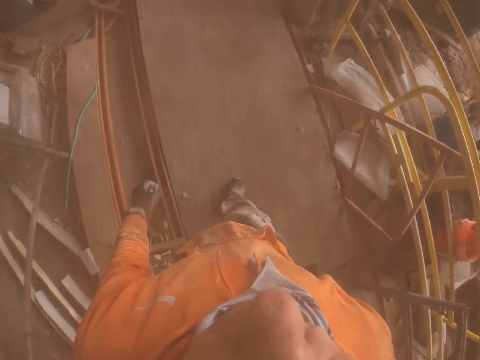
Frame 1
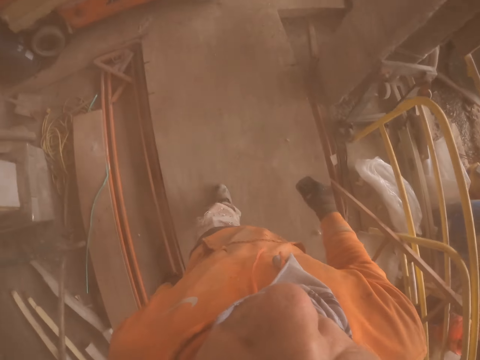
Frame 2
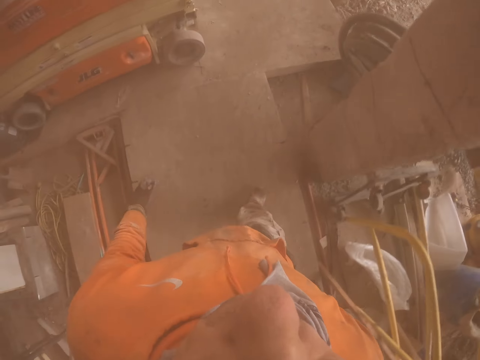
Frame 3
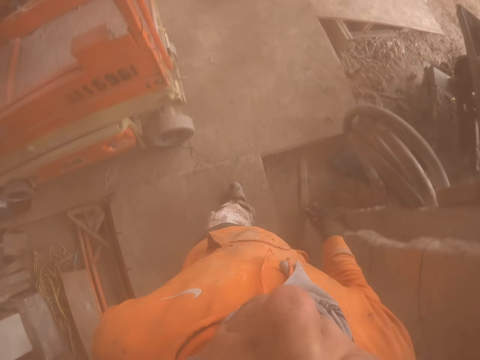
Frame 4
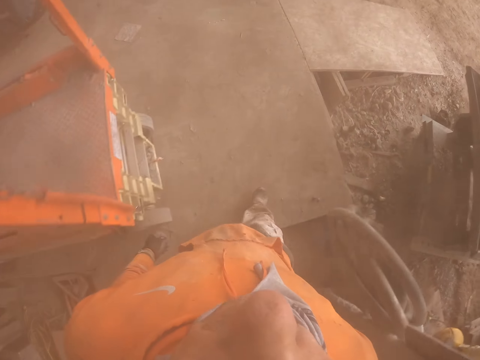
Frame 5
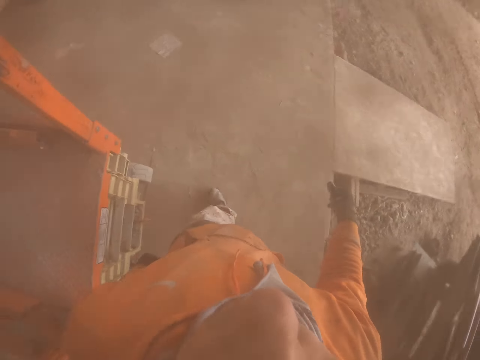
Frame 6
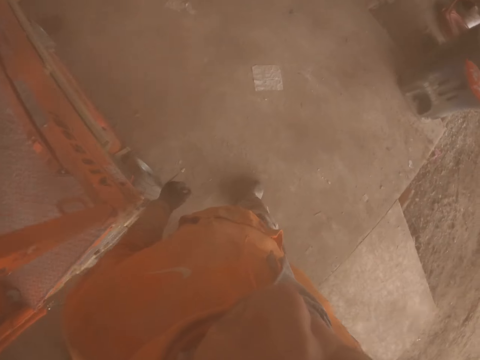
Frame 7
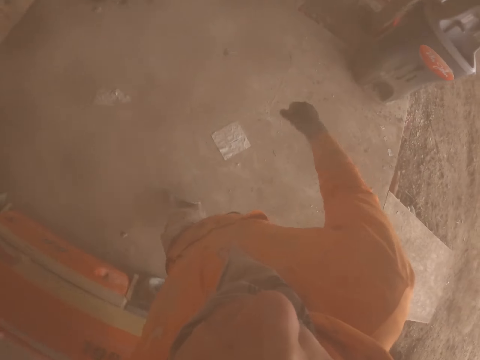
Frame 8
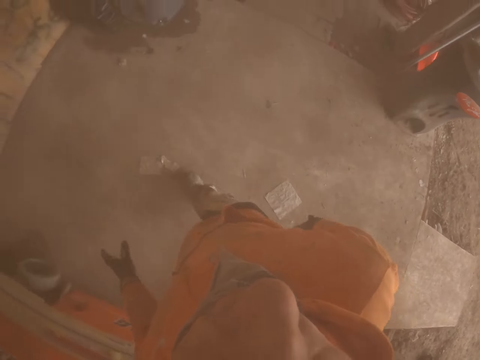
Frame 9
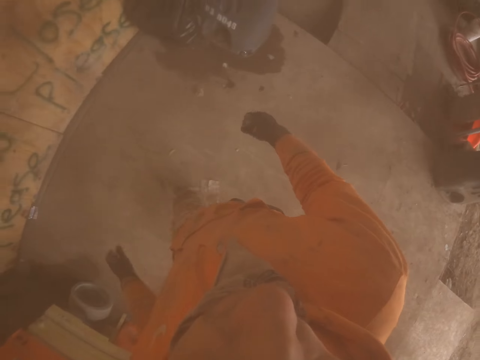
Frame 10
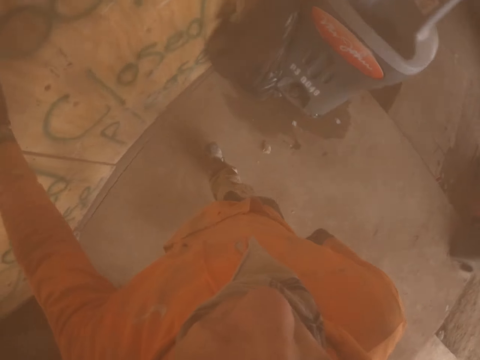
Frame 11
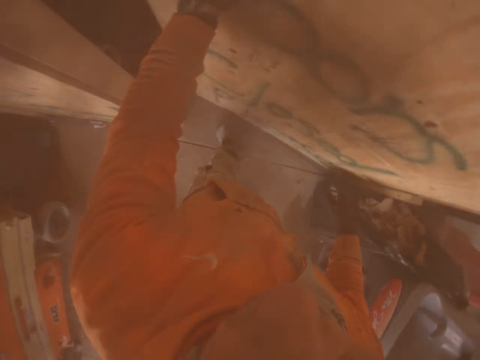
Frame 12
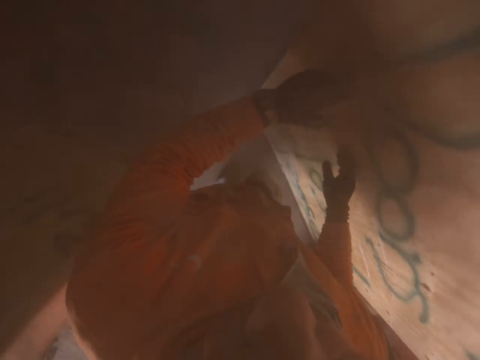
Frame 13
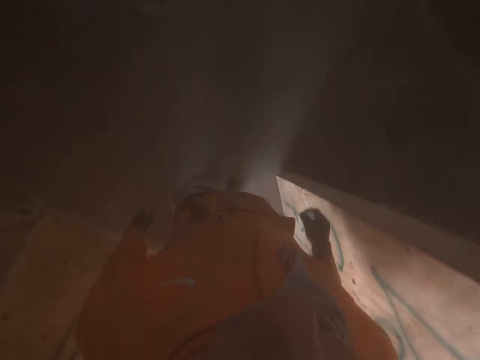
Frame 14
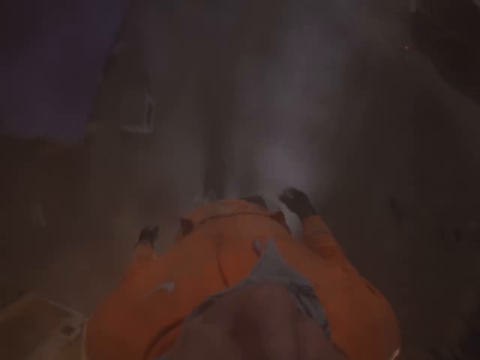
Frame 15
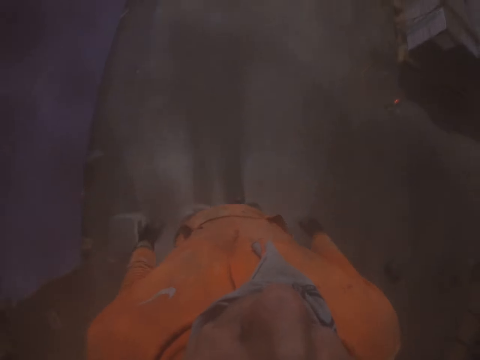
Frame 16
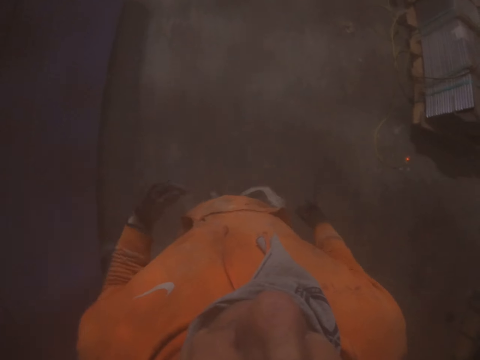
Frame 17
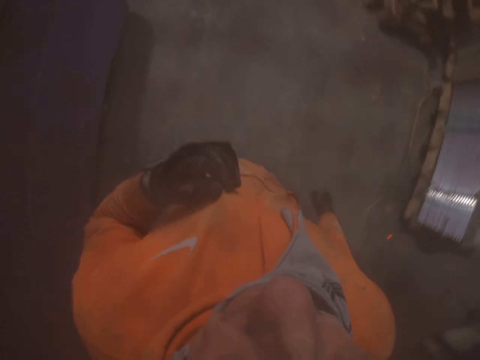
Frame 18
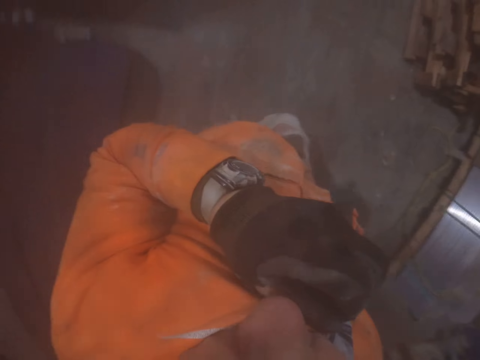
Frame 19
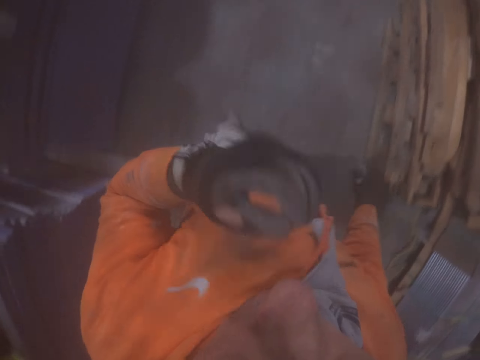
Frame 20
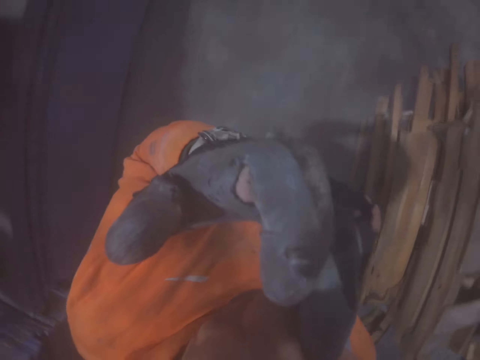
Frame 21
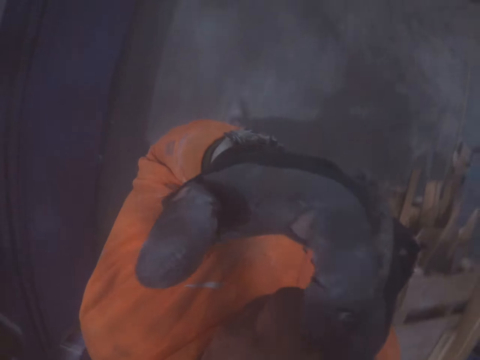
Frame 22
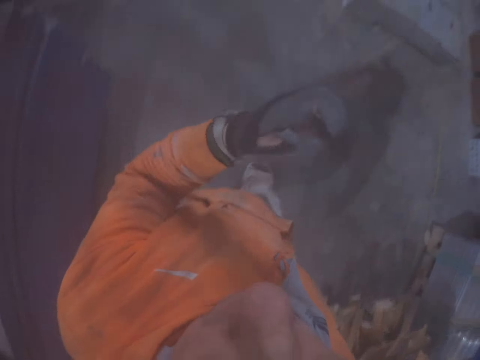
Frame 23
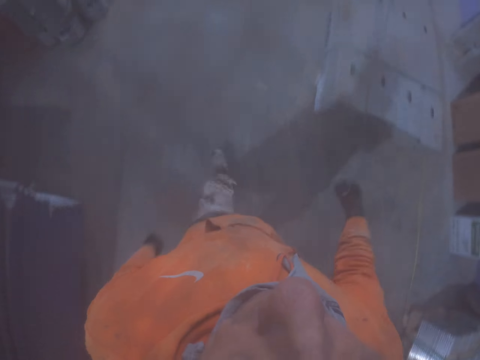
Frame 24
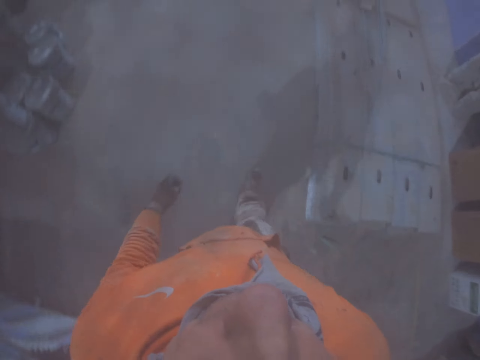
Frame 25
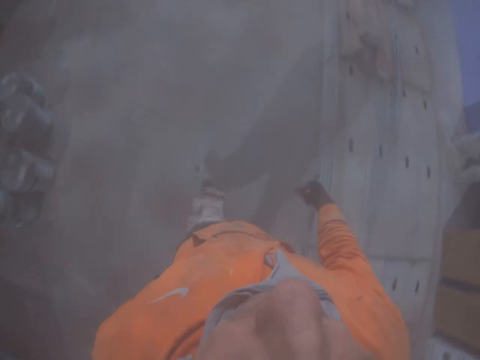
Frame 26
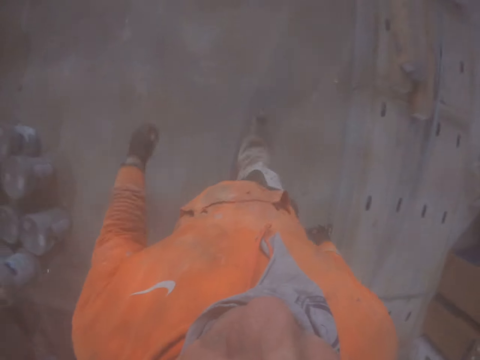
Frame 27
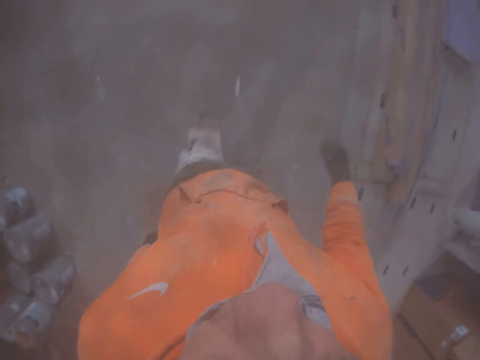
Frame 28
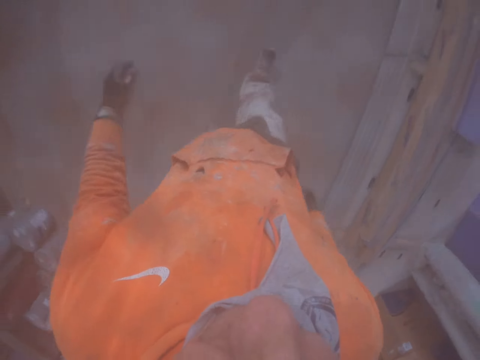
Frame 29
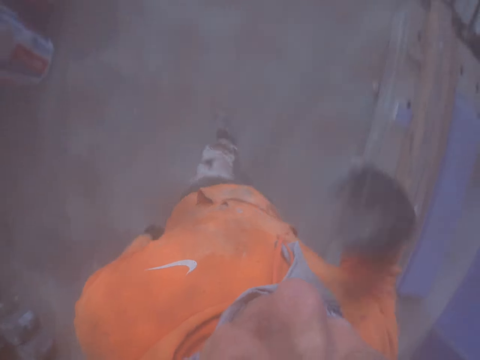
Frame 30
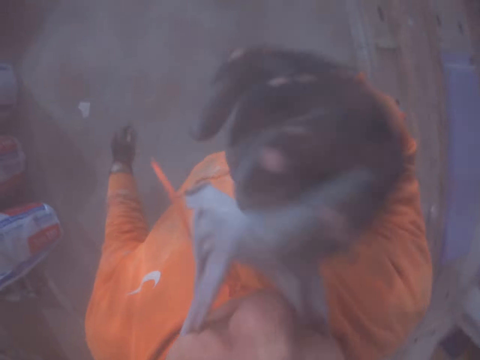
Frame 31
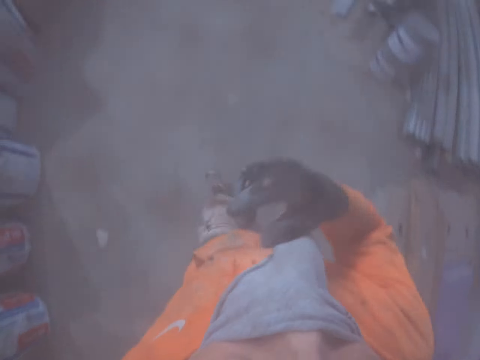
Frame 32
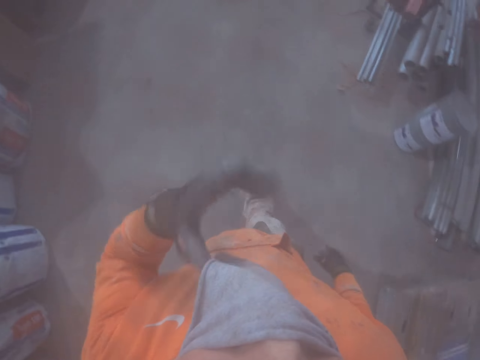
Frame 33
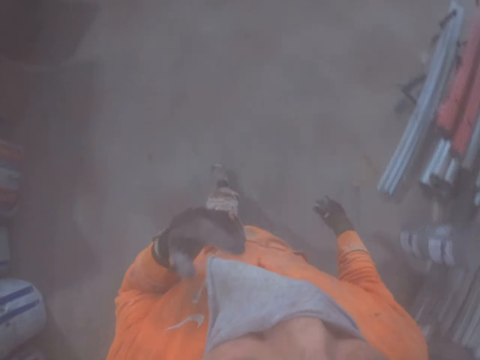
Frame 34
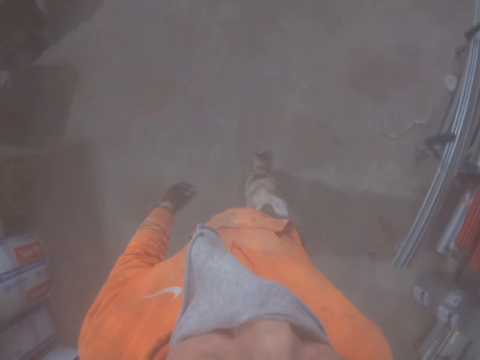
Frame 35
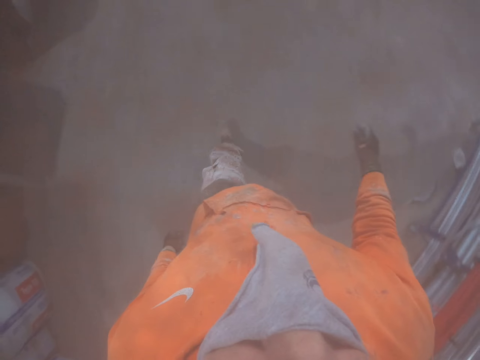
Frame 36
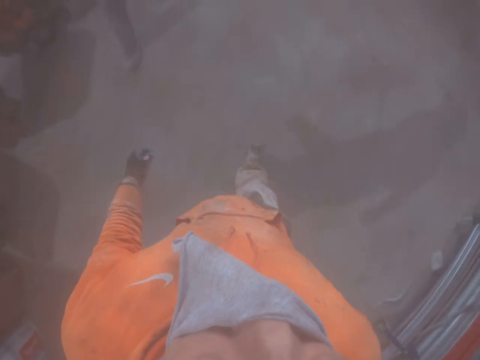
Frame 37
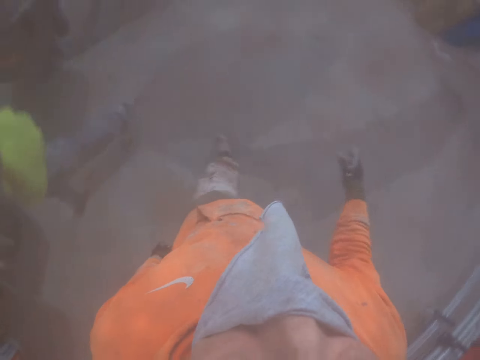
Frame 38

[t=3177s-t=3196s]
The camera wearer opens the door. He wipes his face. He walks around. He covers his nose with a cloth.

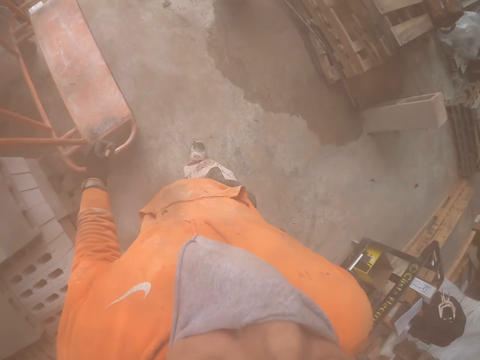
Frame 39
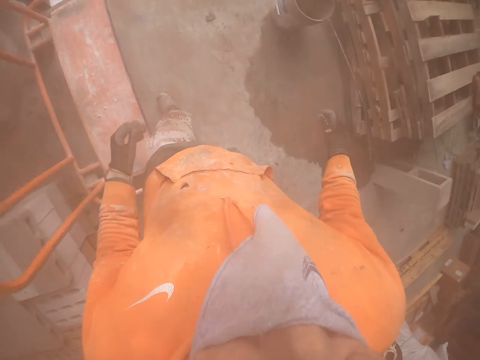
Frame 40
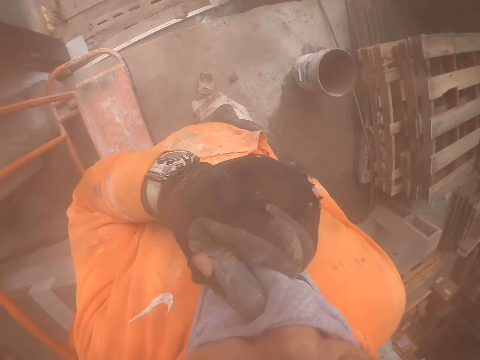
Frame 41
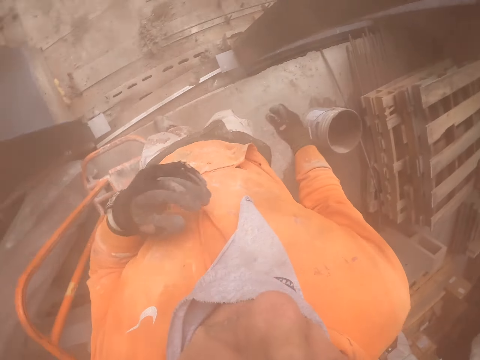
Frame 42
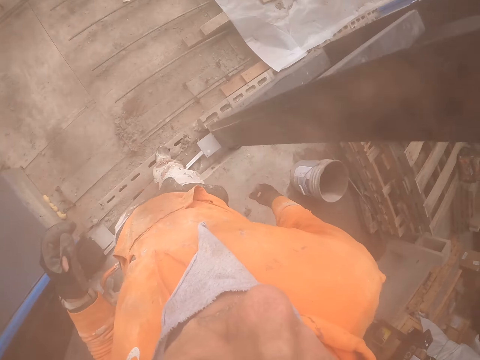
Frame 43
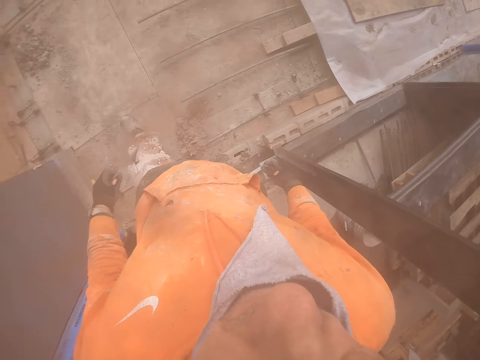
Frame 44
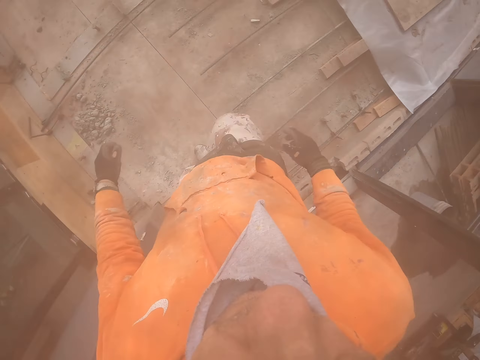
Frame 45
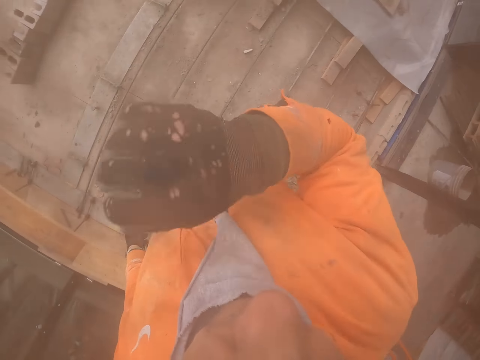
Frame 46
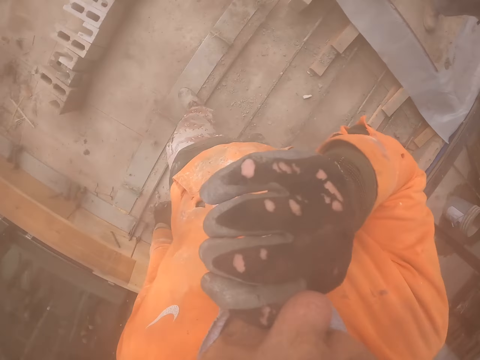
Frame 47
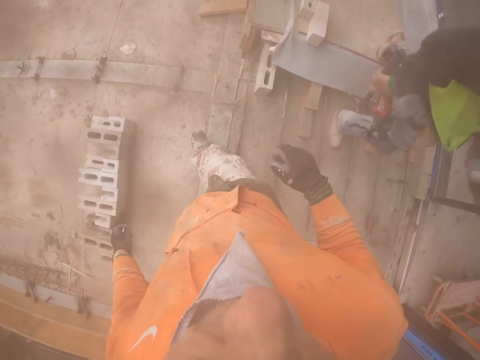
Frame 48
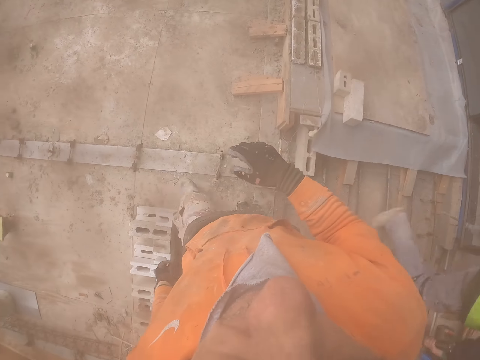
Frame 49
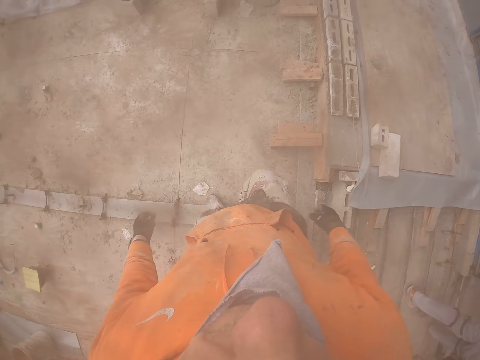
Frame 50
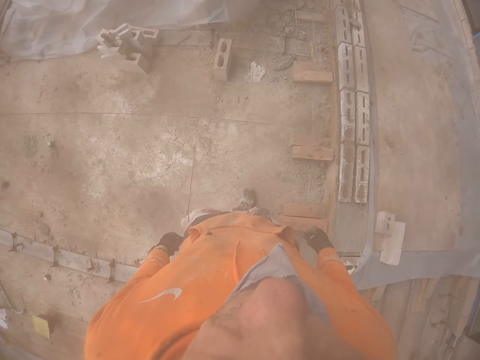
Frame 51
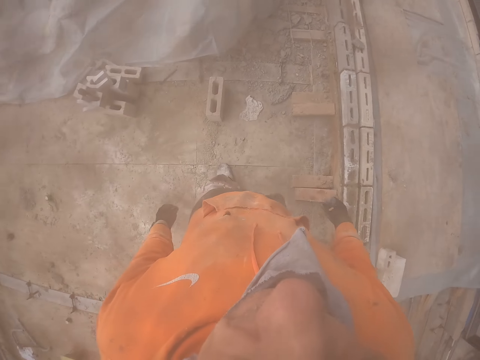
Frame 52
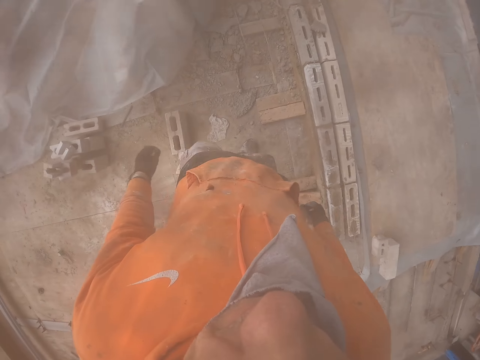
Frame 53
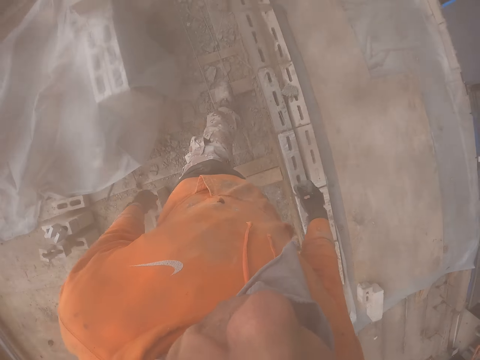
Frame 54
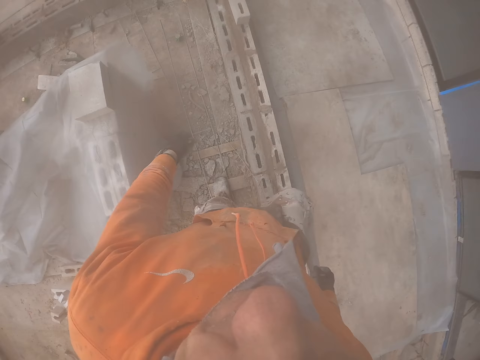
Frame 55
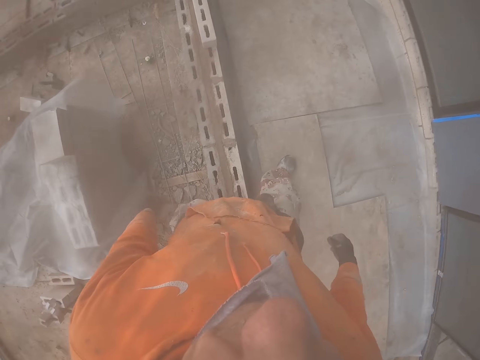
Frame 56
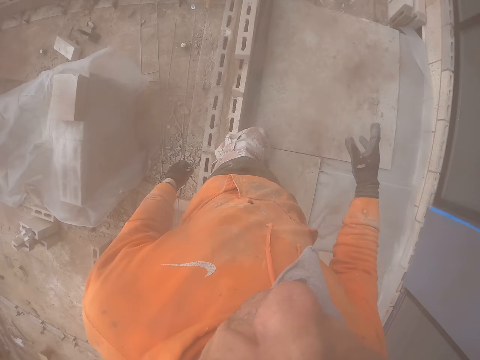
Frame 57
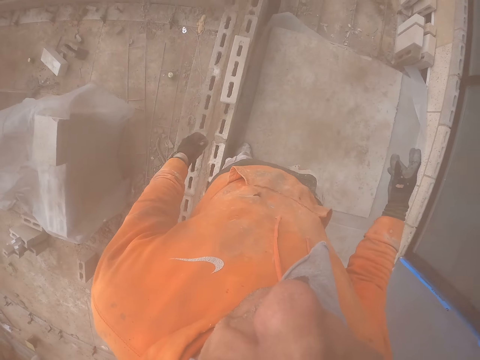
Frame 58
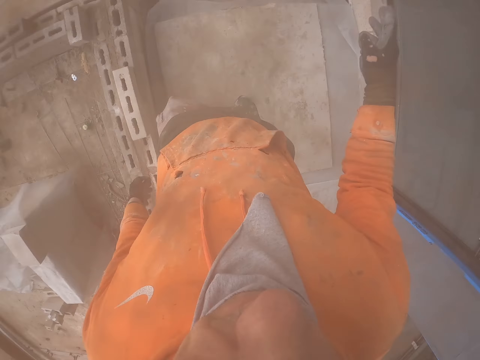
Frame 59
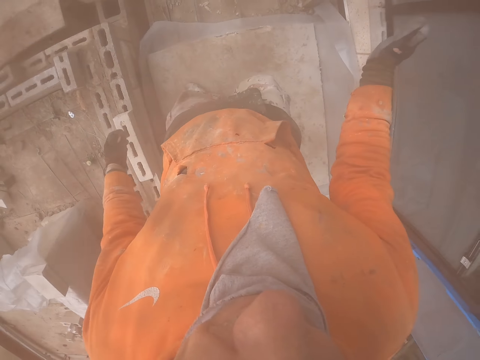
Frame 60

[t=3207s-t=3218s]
The camera wearer uncovers his nose. He rubs his face with his right hand.
